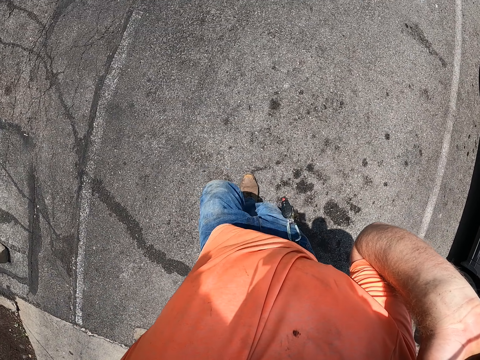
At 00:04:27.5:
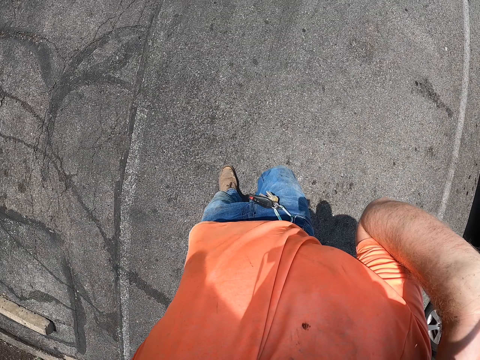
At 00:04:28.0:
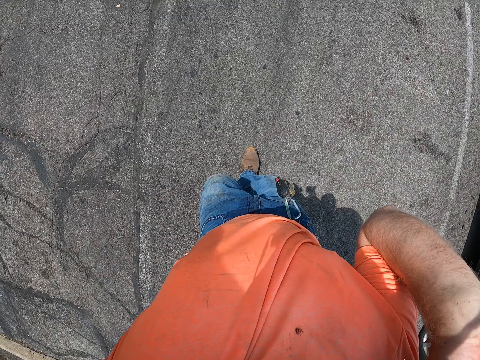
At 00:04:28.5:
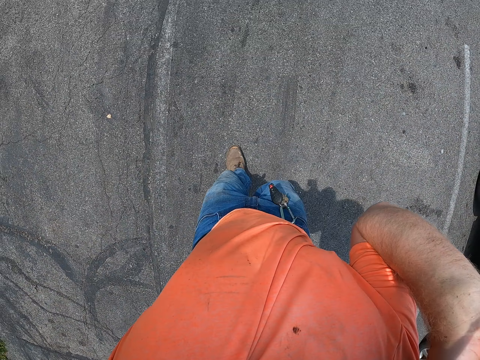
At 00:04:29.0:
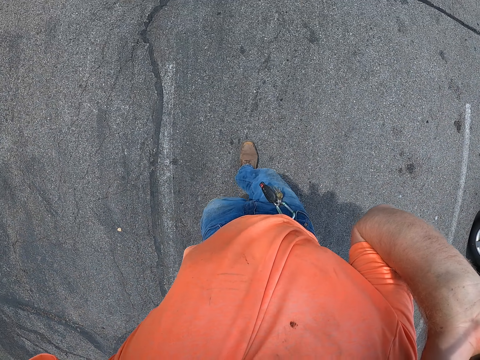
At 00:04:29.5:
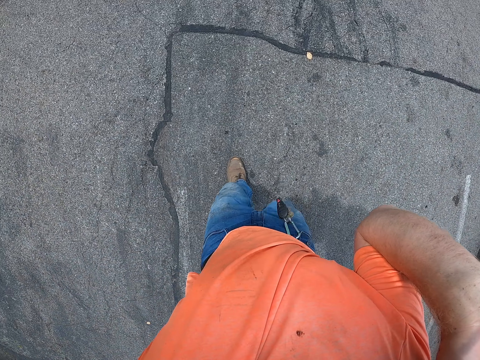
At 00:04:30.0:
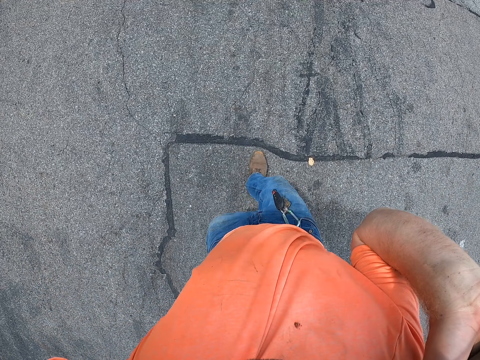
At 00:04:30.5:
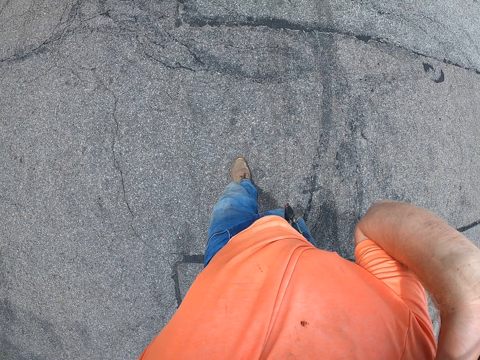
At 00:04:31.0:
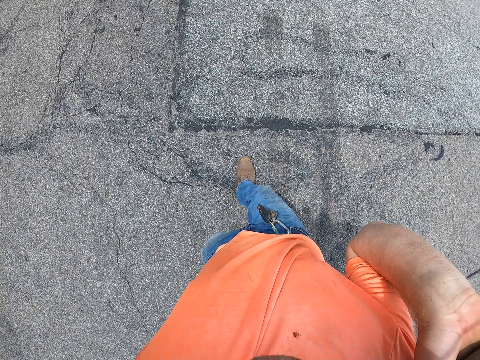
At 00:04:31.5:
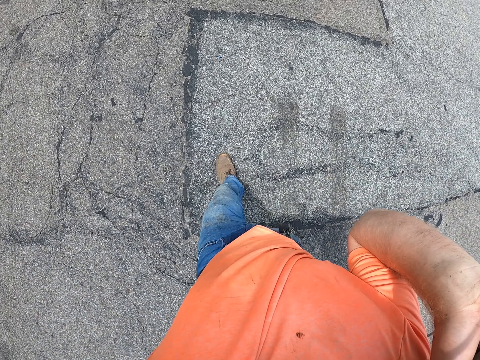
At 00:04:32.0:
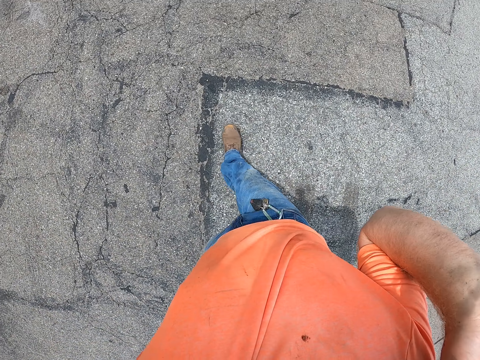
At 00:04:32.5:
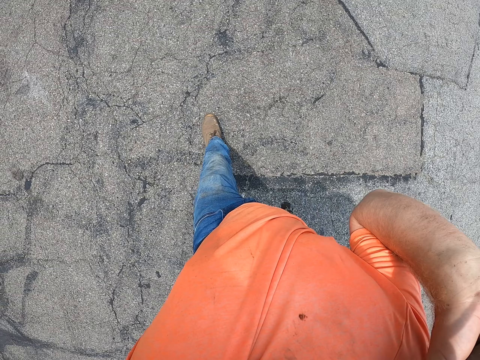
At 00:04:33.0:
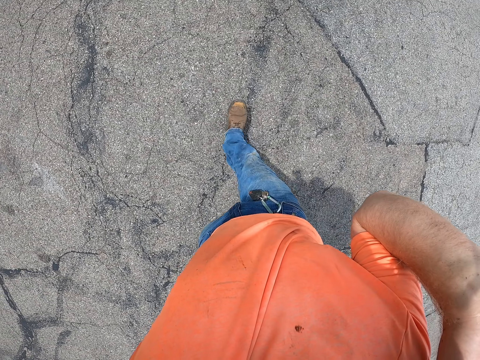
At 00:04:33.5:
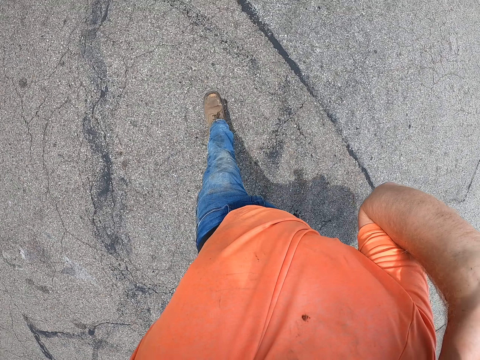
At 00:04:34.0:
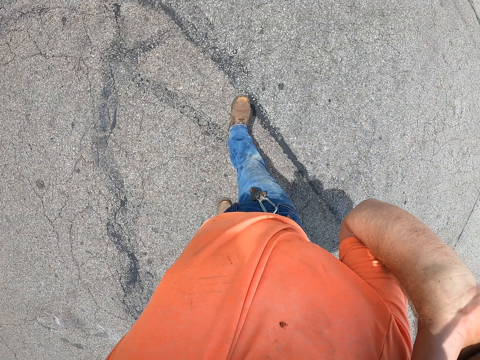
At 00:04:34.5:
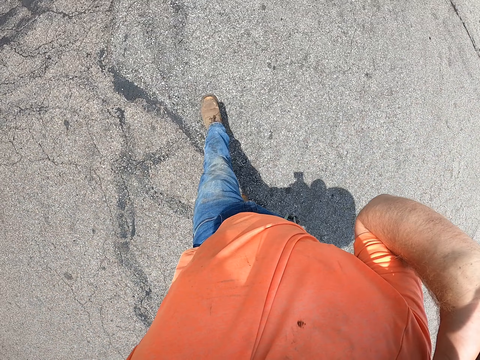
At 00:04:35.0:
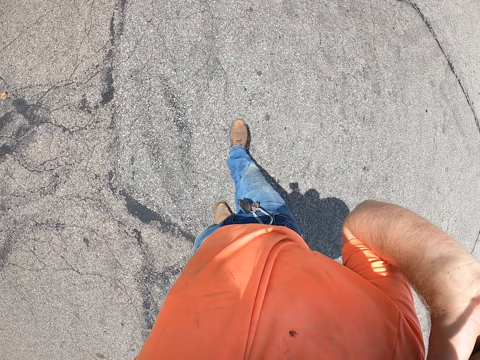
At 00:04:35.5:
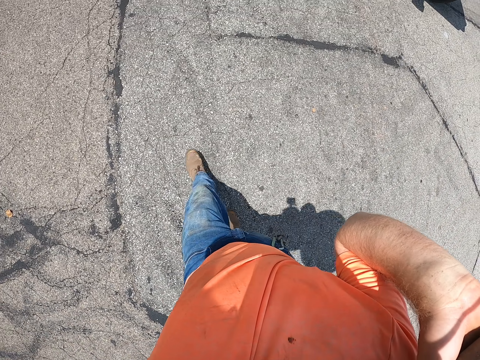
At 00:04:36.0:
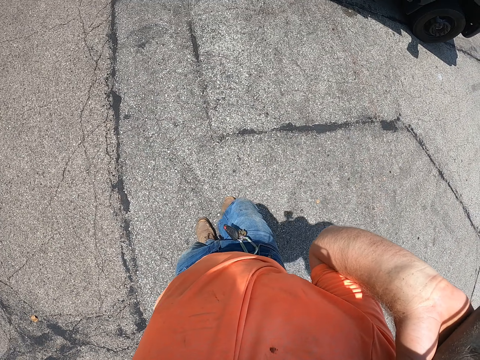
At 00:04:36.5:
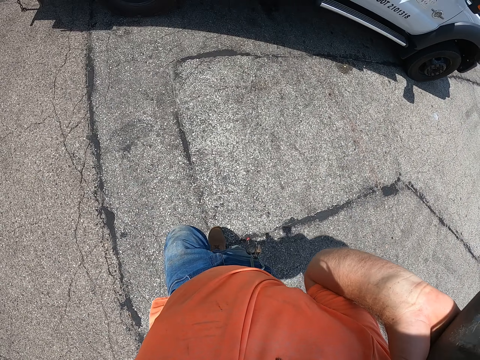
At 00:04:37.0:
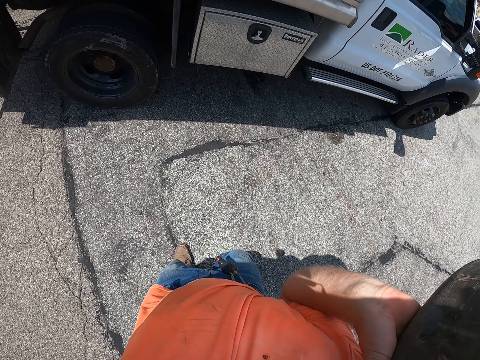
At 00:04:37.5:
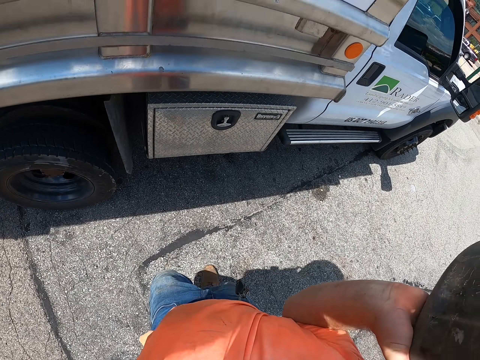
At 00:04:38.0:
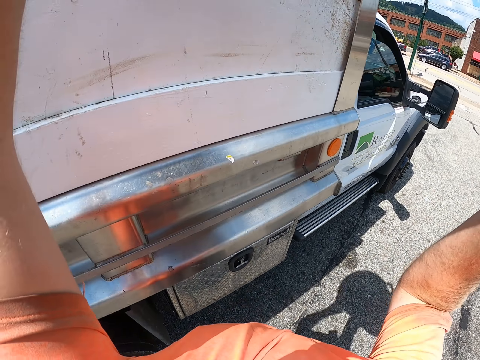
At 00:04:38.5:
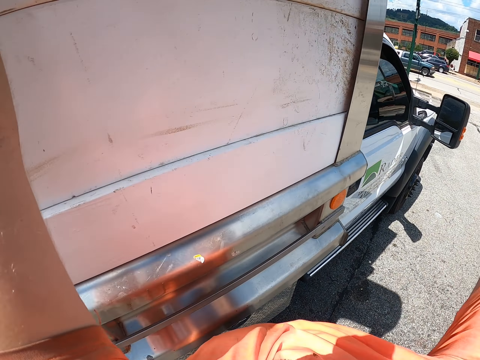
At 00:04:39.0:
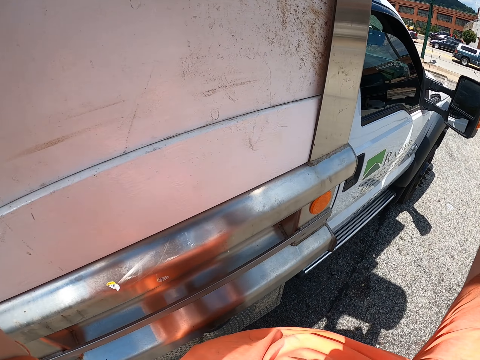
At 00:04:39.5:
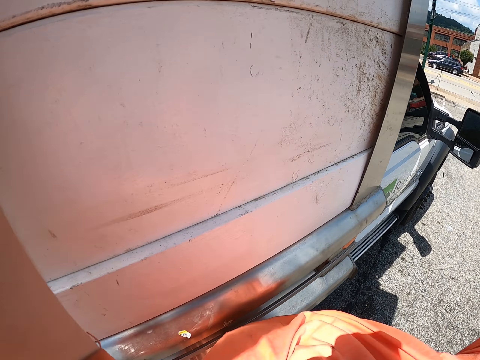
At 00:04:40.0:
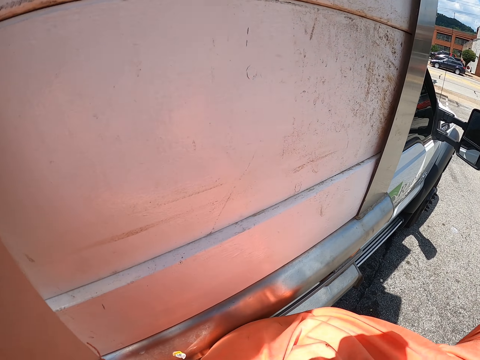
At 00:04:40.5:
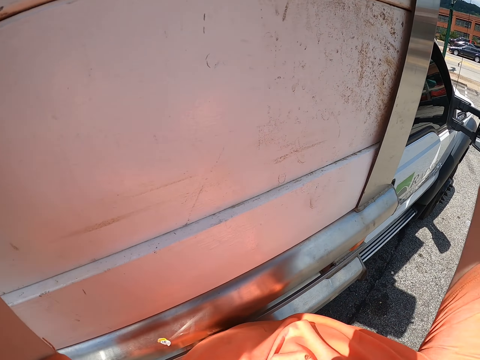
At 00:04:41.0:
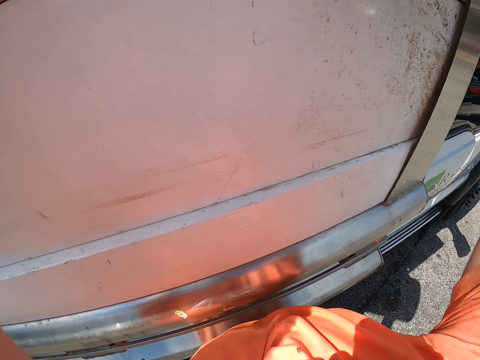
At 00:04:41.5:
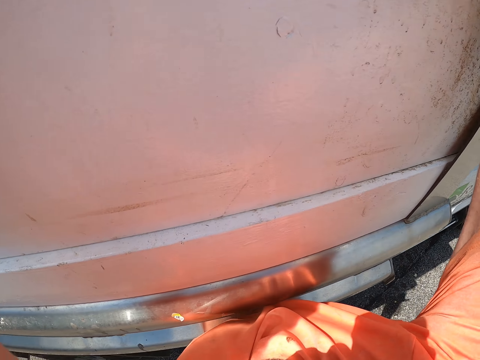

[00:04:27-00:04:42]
The camera wearer pours plant waste into the truck.

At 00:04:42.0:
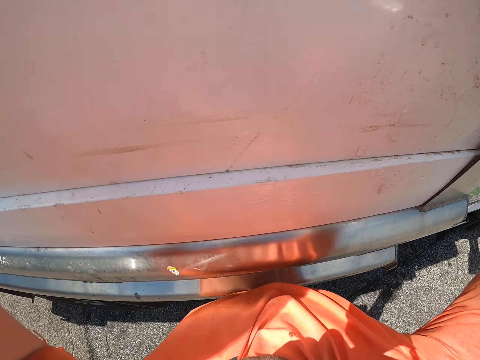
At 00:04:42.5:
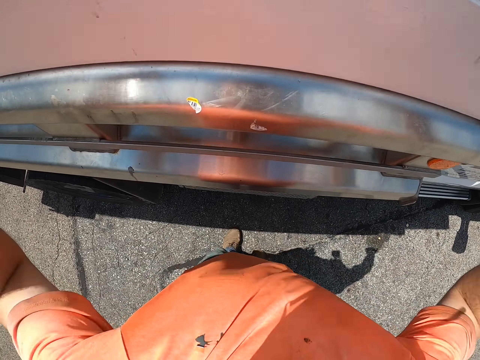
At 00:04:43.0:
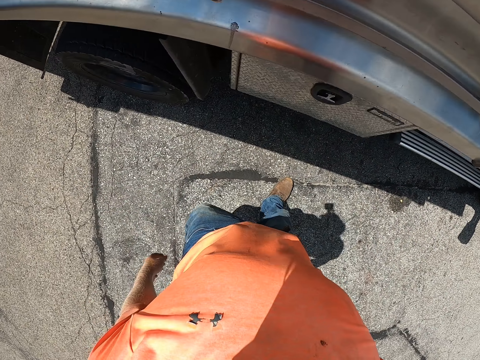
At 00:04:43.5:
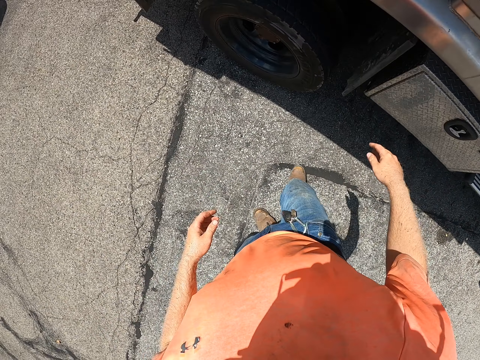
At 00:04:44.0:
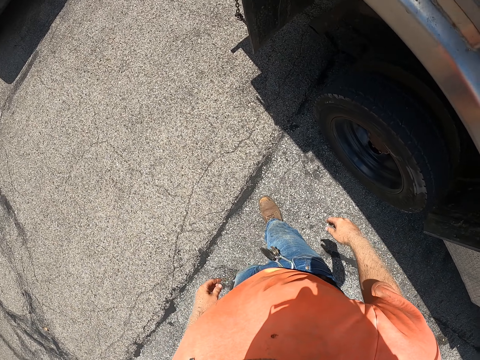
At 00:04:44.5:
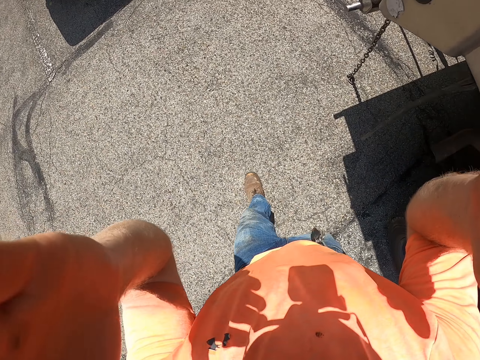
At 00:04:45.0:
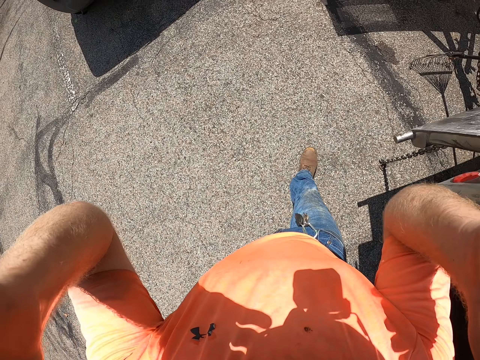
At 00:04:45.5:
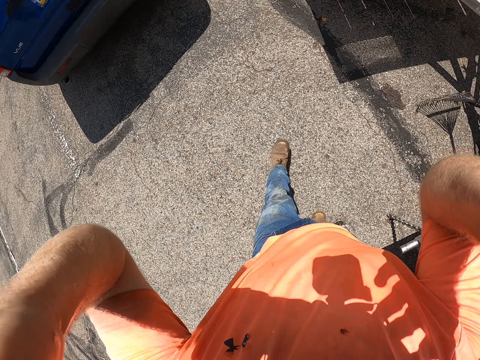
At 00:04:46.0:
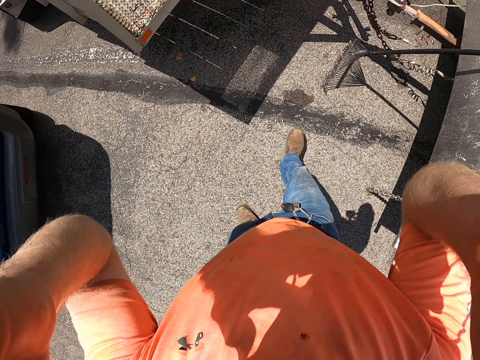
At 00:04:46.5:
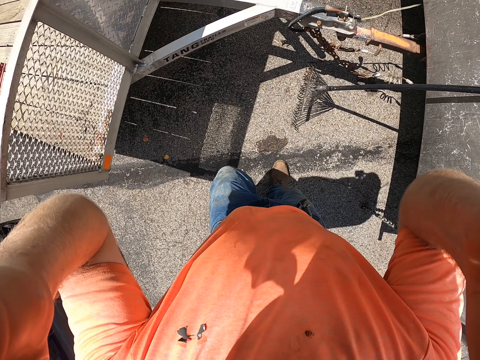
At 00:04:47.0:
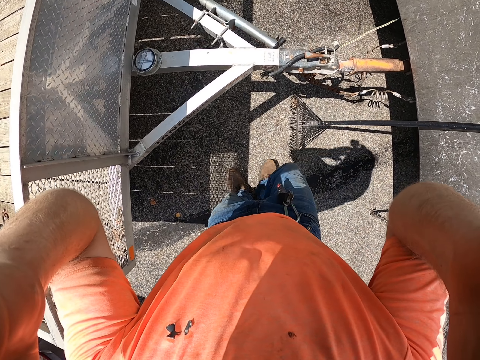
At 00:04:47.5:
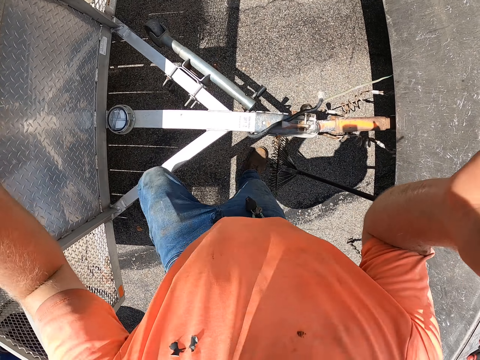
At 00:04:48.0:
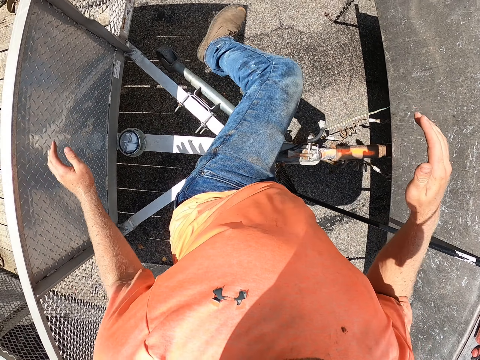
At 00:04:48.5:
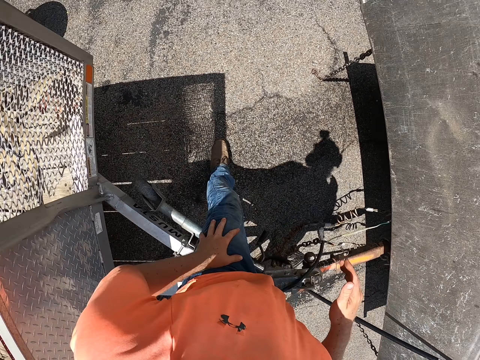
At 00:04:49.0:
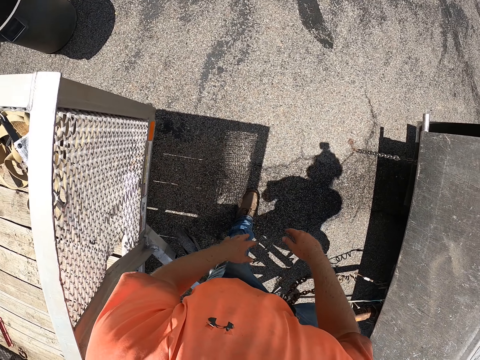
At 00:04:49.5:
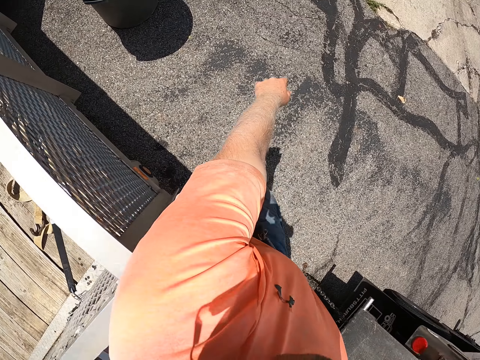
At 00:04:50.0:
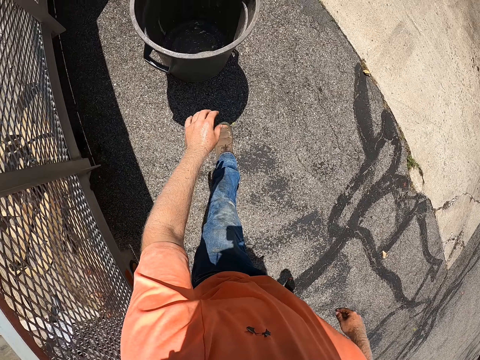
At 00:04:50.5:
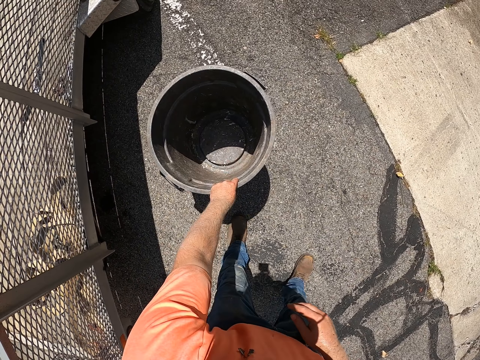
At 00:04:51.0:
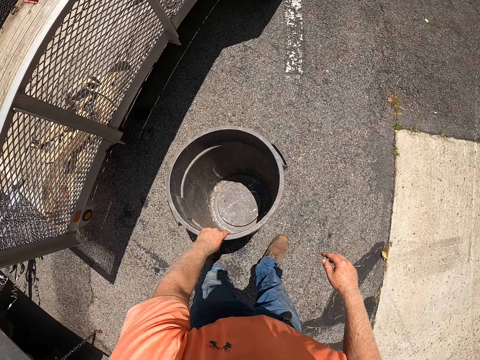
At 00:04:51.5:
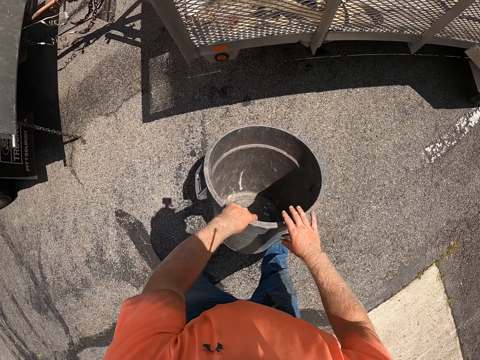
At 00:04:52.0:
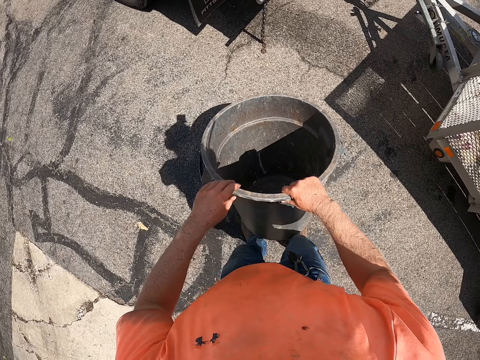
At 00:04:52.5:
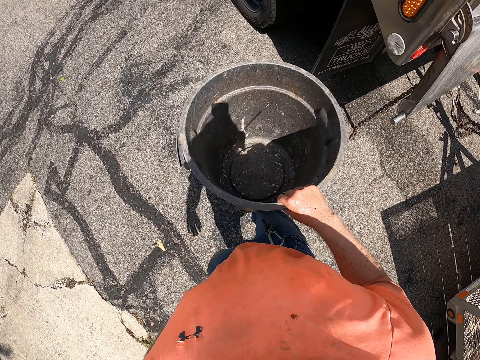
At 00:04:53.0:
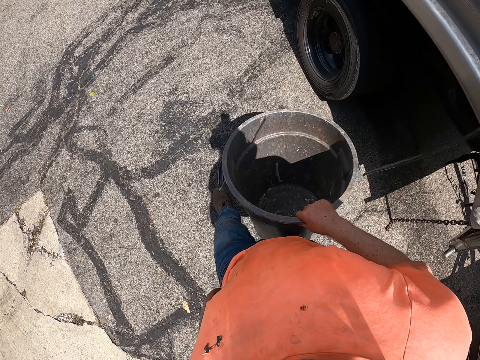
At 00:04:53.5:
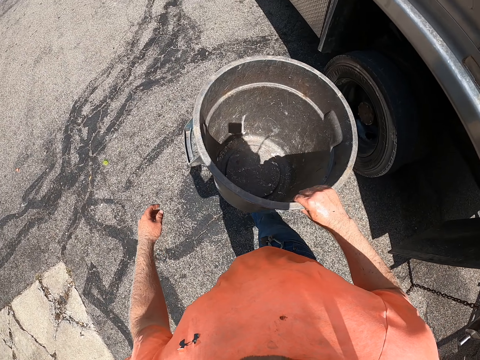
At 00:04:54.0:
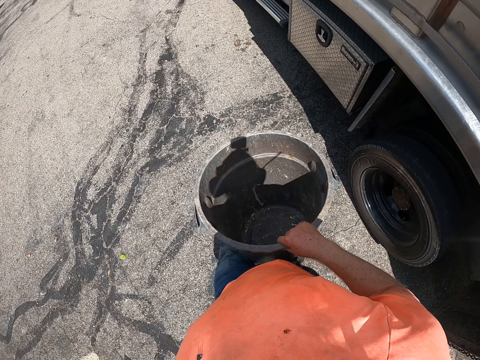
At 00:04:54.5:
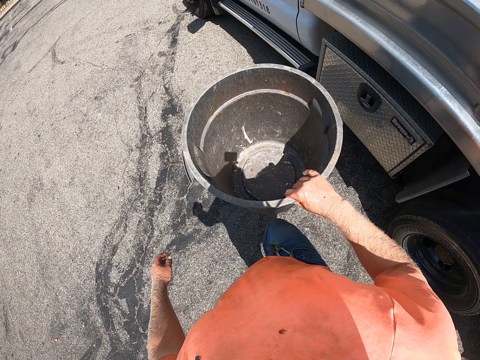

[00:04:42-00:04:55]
The camera wearer walks on the road. He adjusts his camera with both hands. He adjusts the camera on his head with both hands. He carries a trash bin from the floor with his left hand. He moves the trash bin to his right hand.
